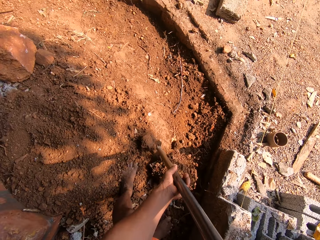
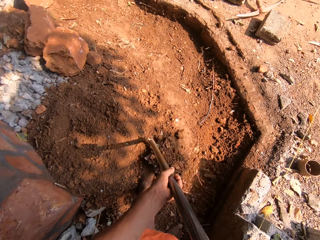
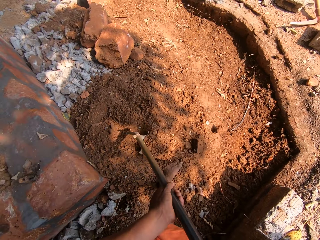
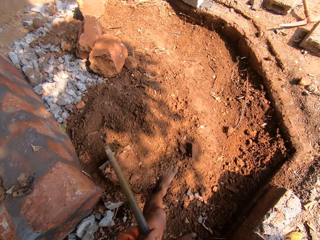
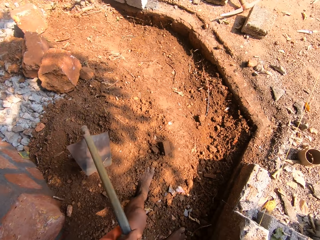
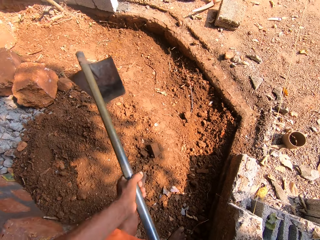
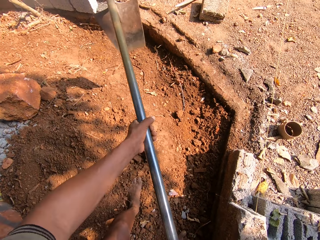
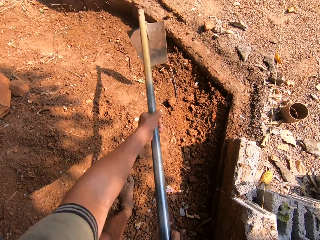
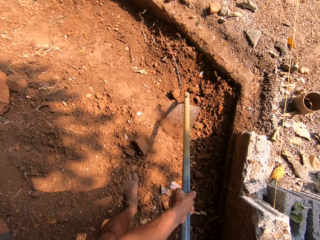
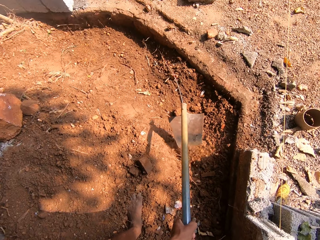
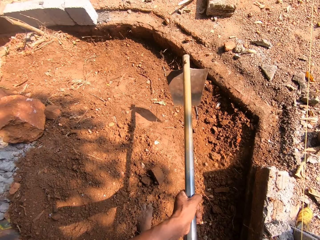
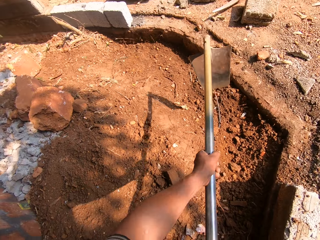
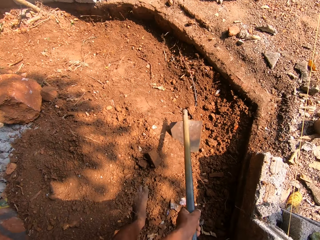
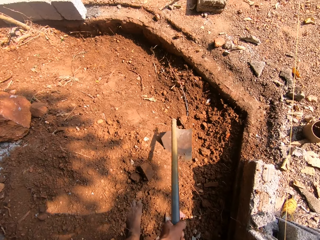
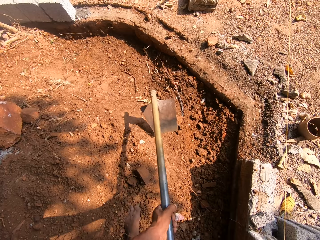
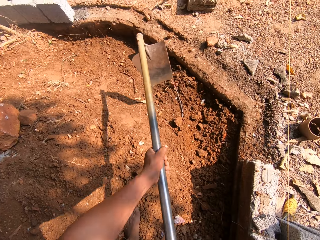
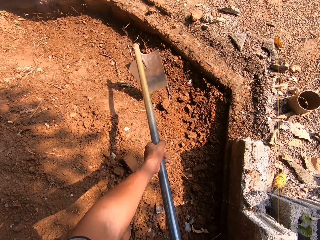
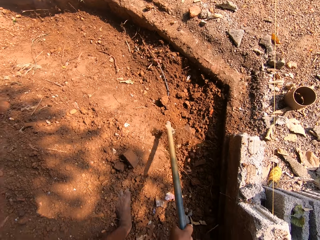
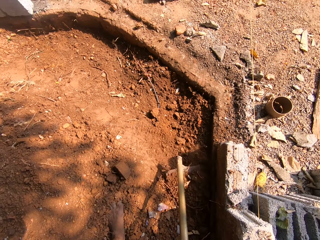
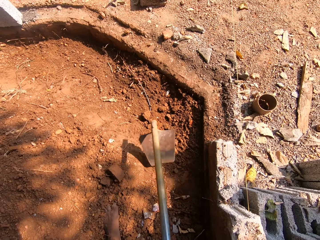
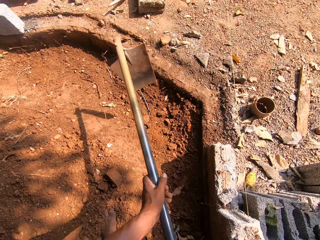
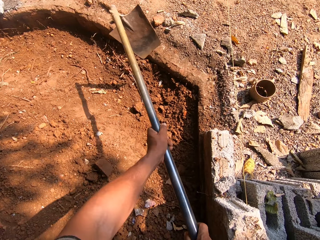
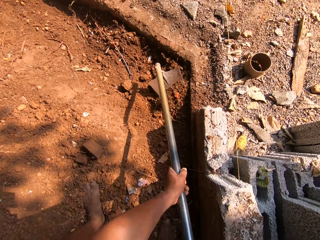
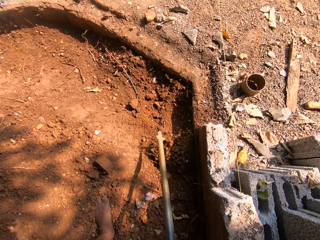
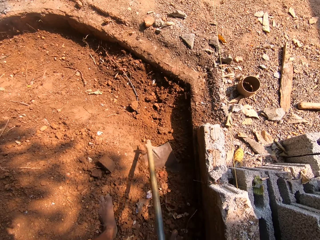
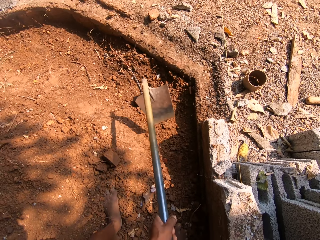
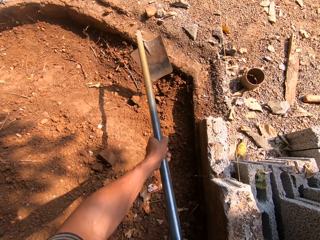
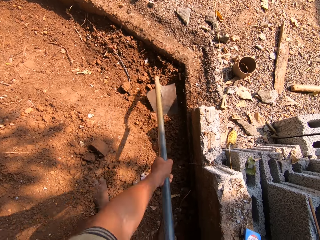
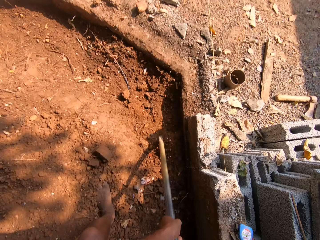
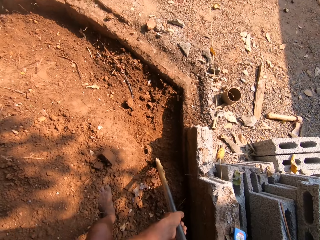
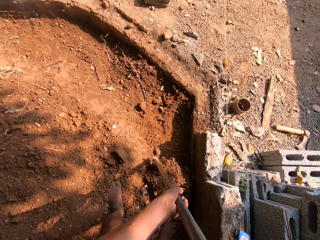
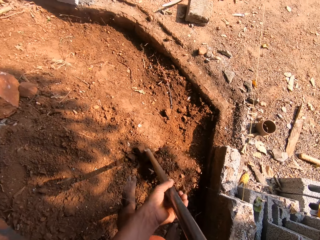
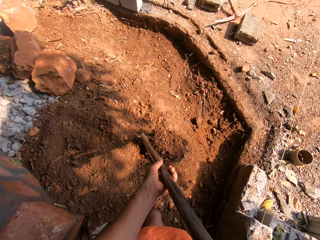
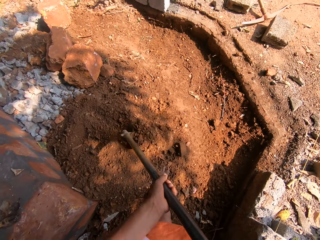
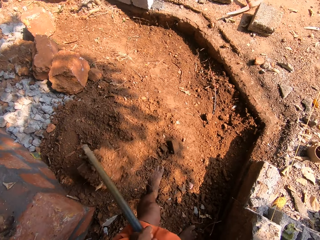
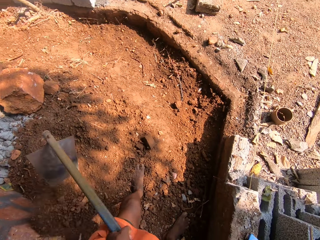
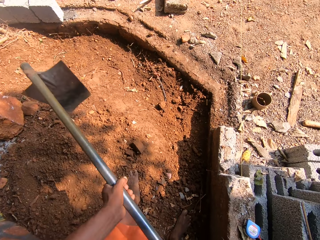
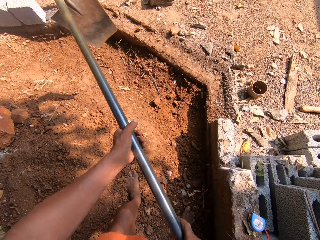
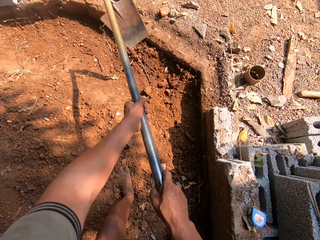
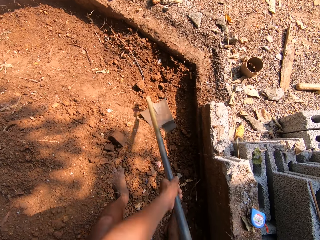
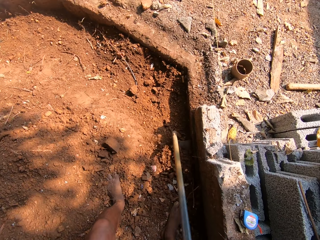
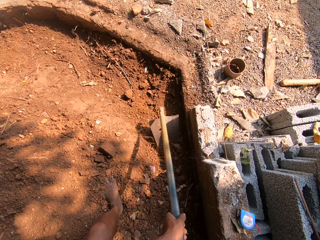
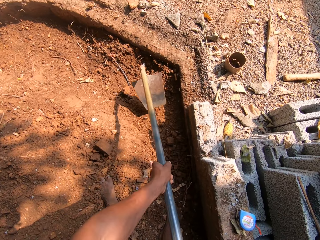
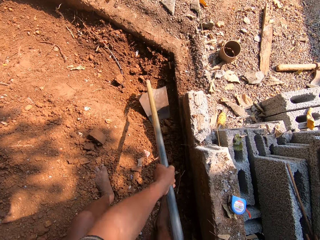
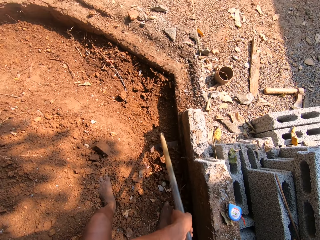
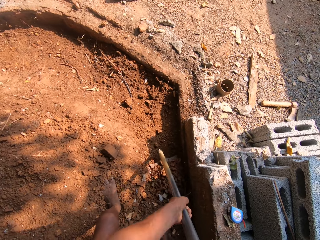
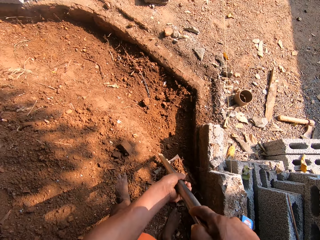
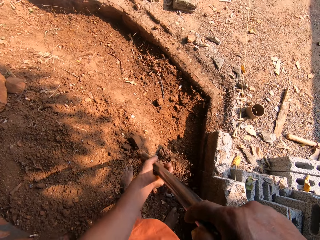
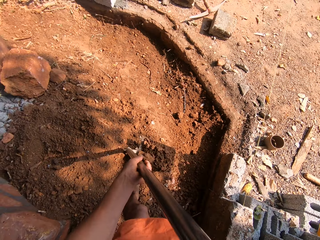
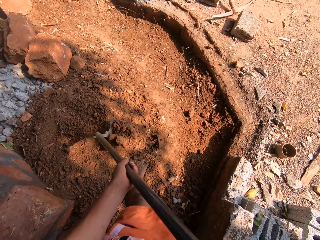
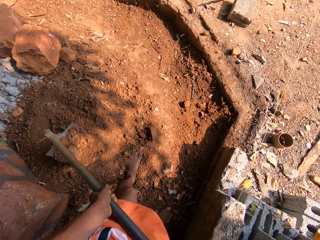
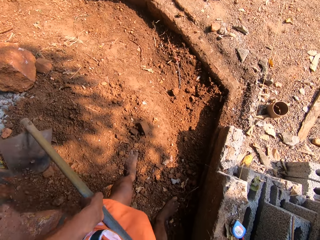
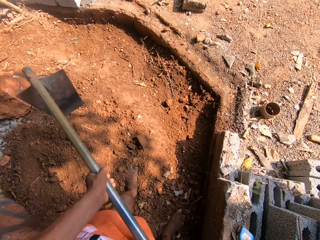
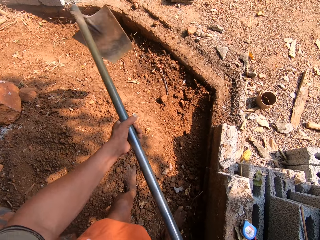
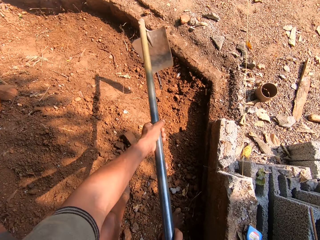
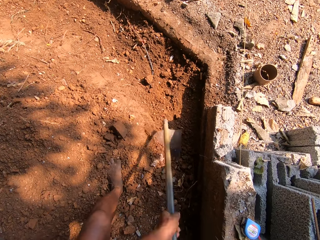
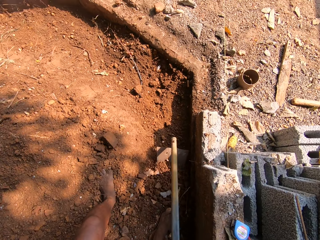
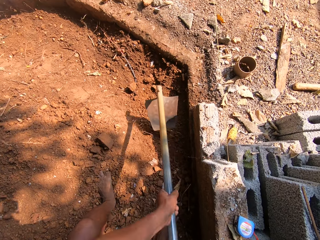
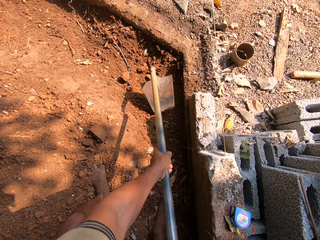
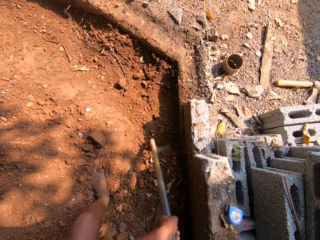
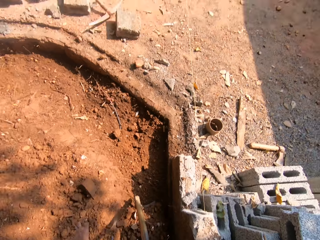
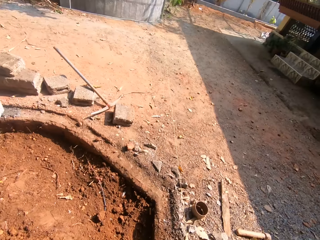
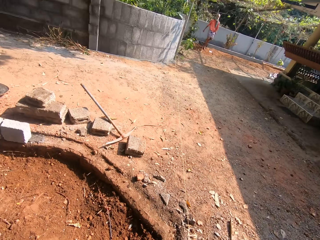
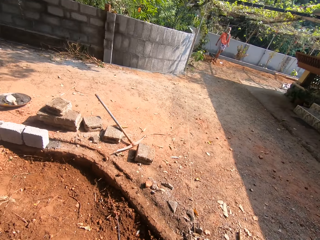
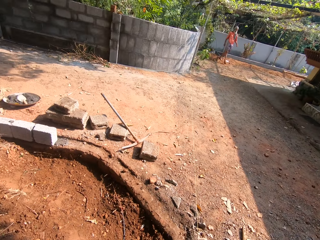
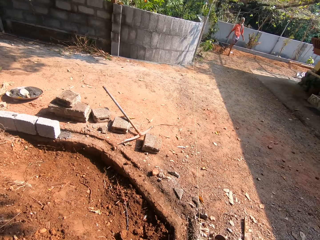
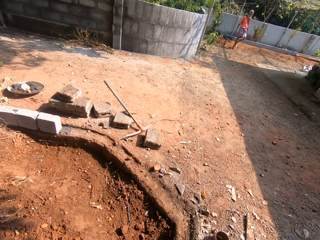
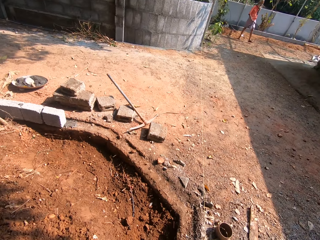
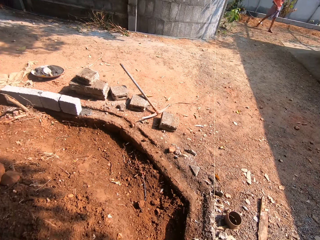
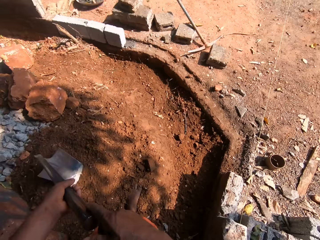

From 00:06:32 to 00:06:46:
The camera wearer converses with the man.

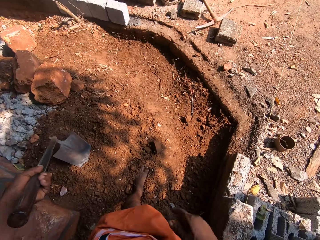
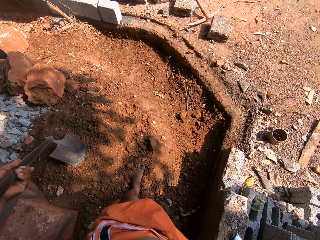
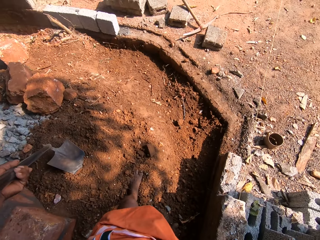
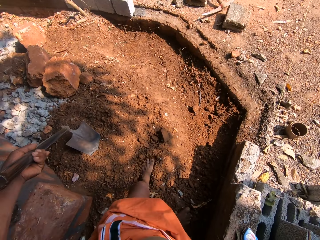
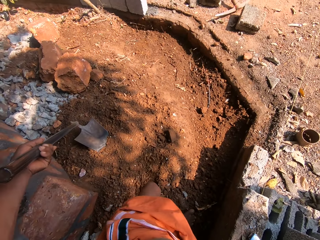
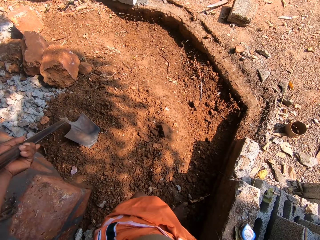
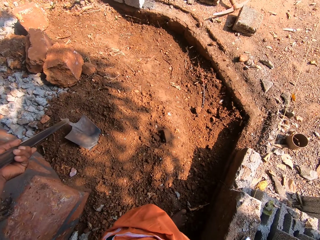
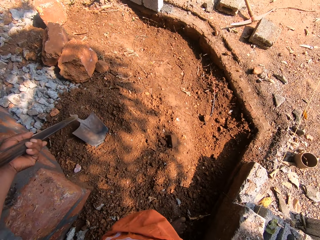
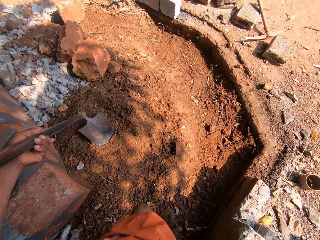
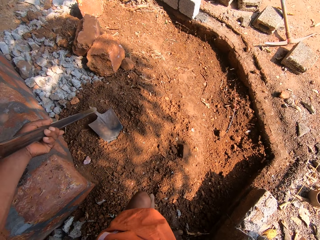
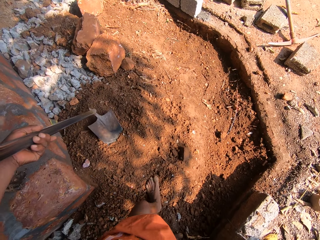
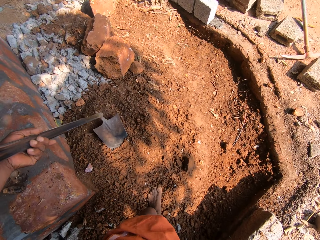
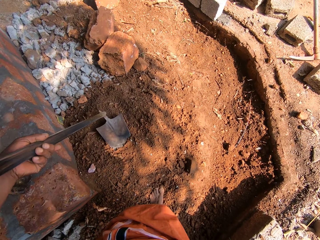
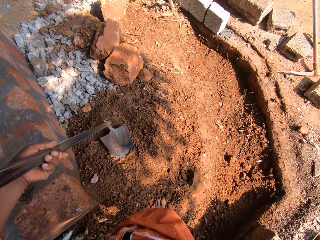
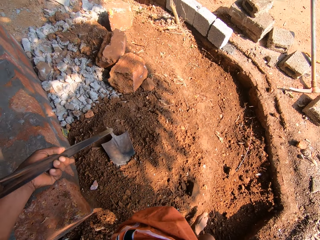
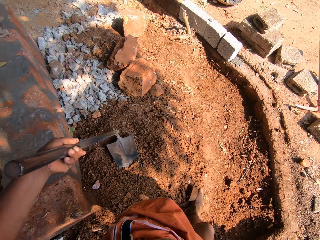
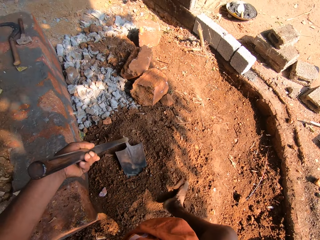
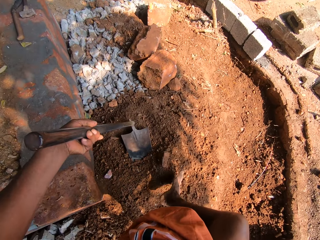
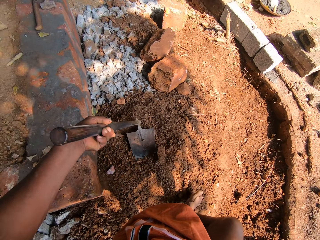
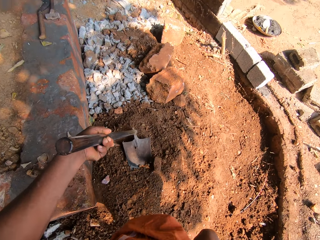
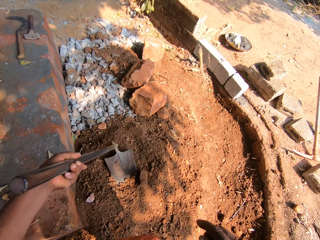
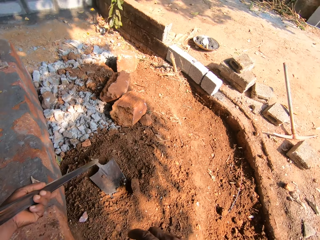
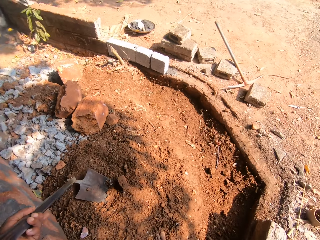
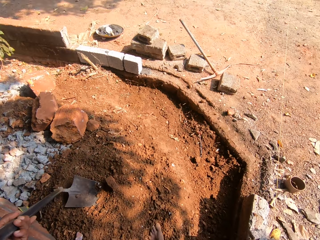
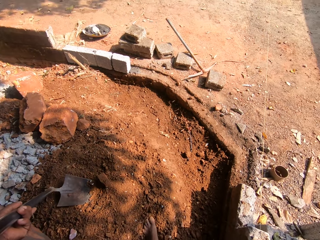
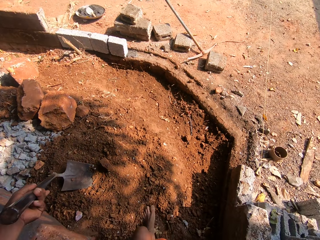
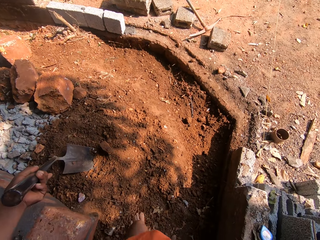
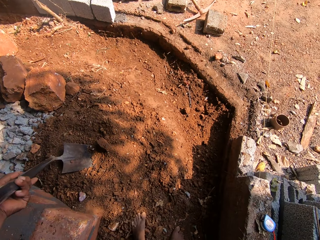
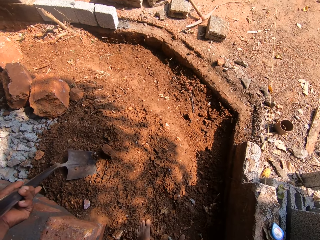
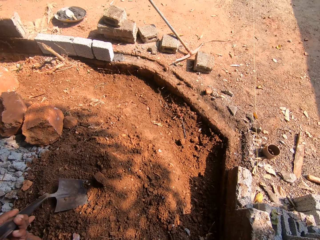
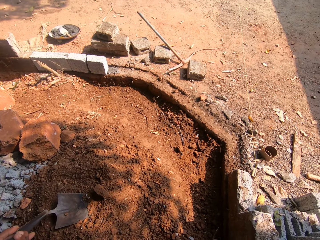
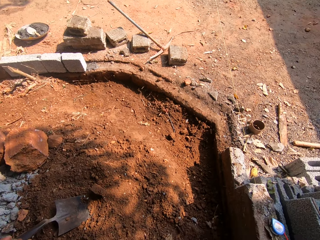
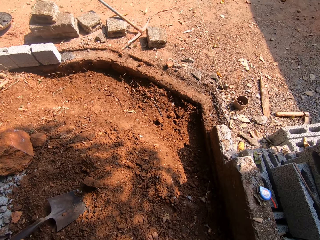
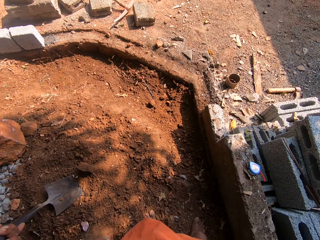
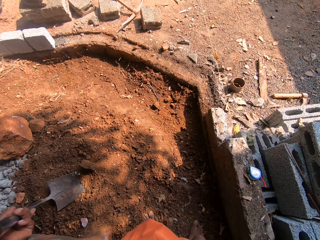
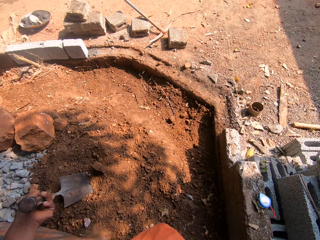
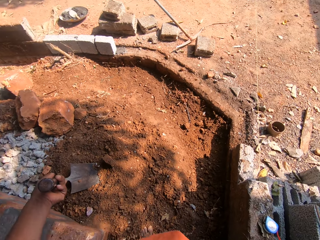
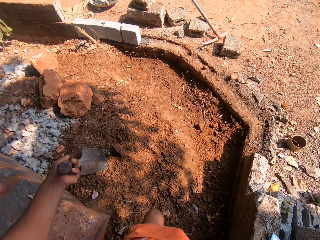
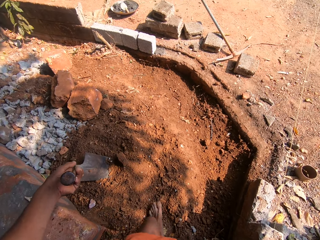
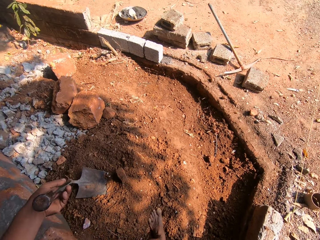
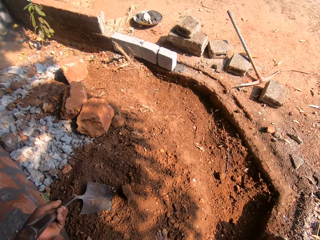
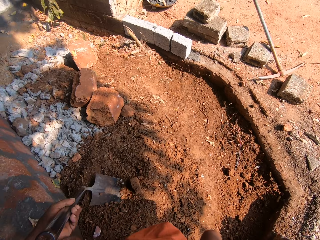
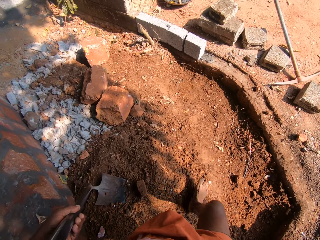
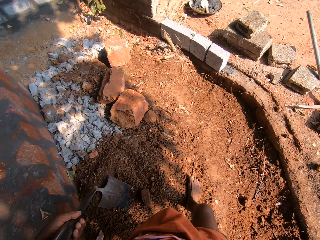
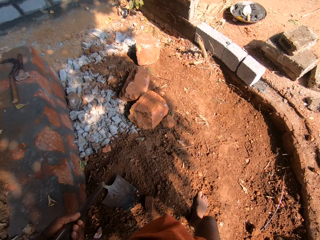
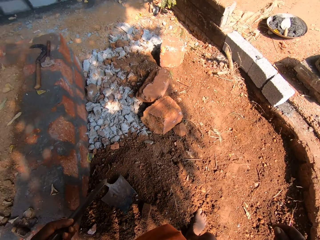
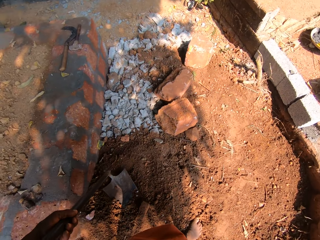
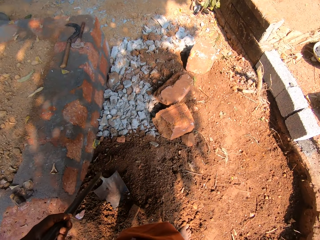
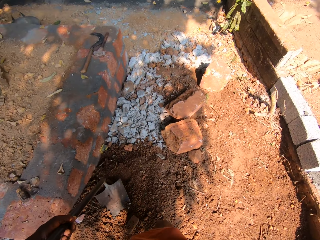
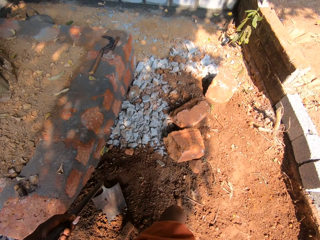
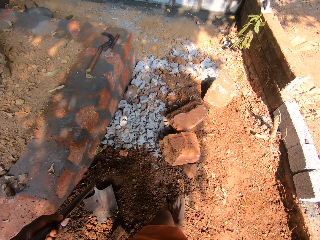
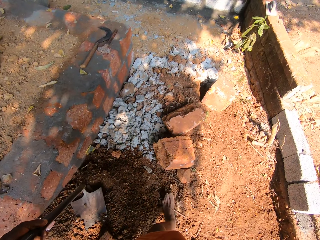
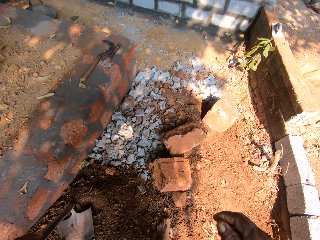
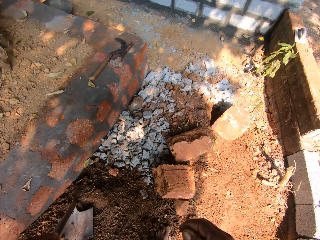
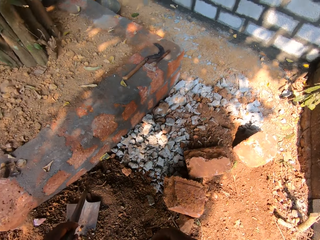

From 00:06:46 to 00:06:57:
The camera wearer stops digging. He moves a stone with his foot.
